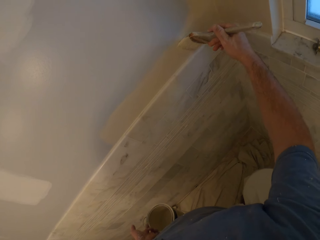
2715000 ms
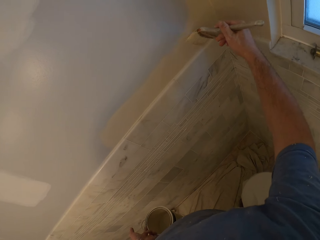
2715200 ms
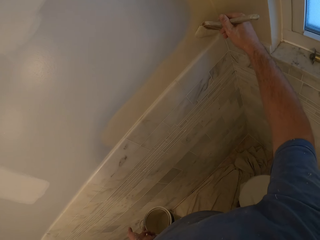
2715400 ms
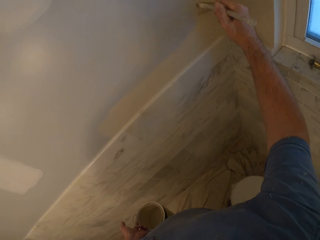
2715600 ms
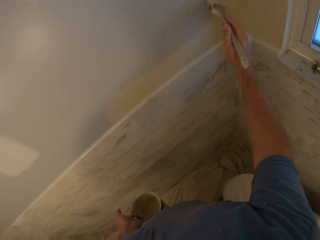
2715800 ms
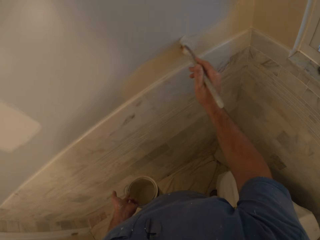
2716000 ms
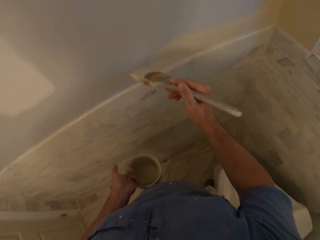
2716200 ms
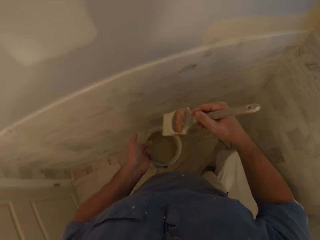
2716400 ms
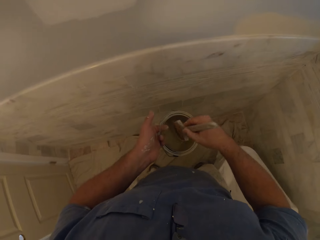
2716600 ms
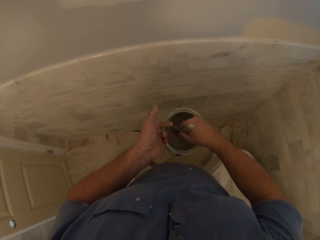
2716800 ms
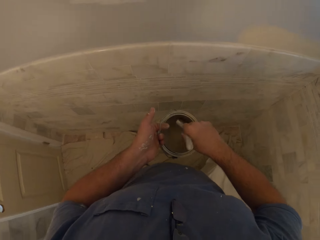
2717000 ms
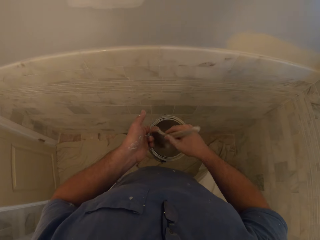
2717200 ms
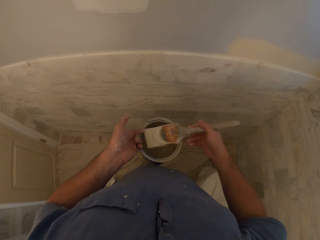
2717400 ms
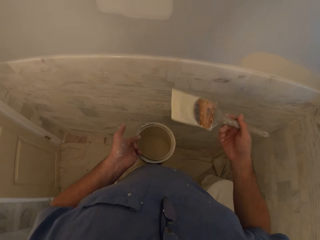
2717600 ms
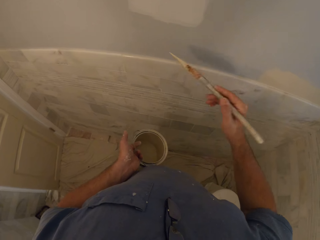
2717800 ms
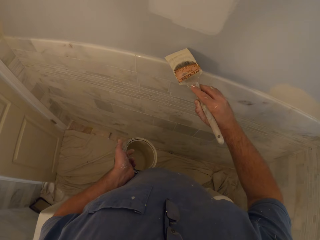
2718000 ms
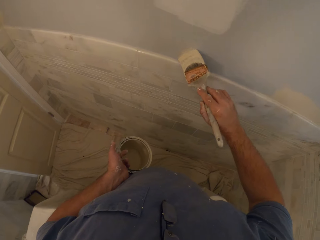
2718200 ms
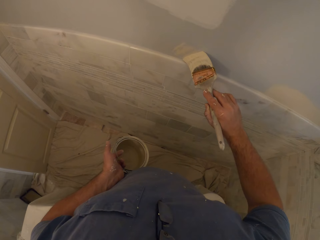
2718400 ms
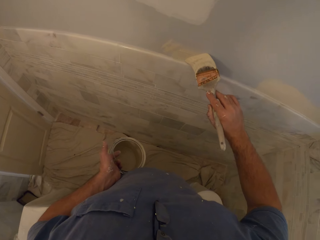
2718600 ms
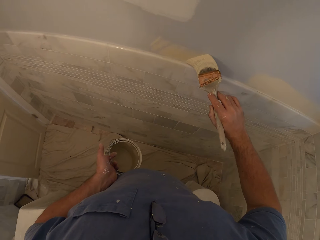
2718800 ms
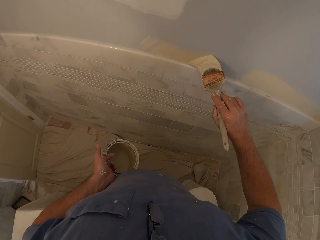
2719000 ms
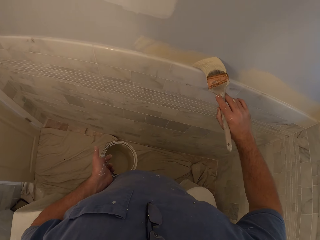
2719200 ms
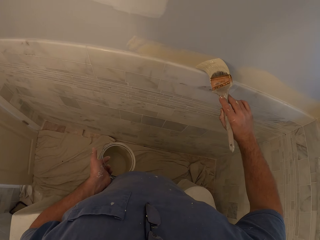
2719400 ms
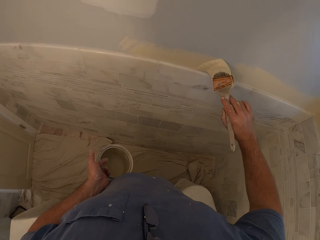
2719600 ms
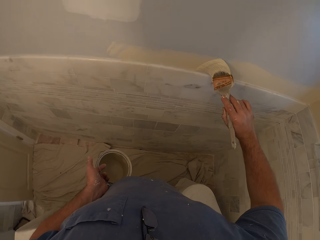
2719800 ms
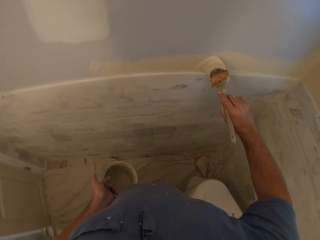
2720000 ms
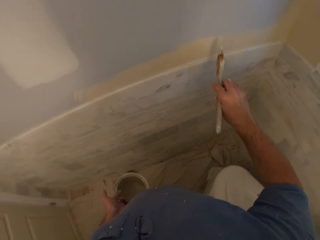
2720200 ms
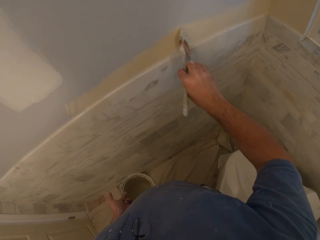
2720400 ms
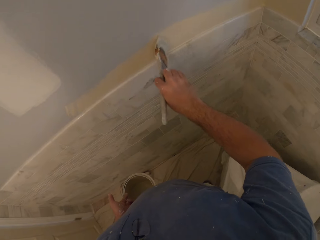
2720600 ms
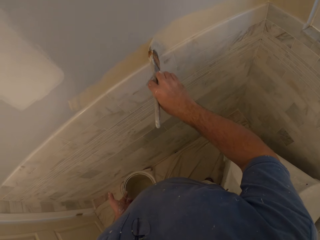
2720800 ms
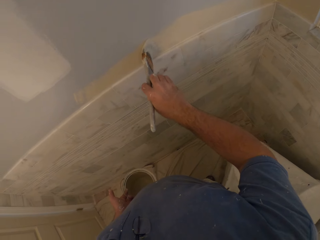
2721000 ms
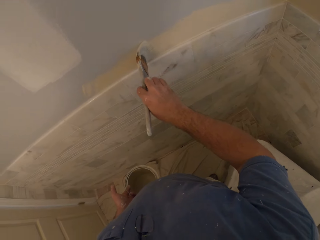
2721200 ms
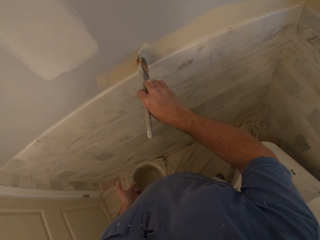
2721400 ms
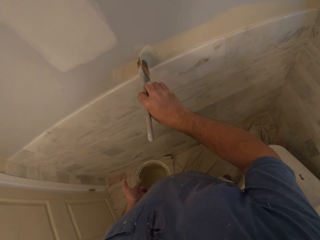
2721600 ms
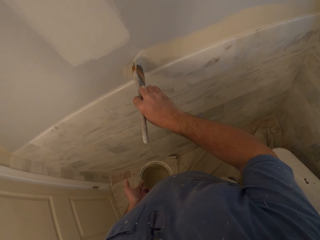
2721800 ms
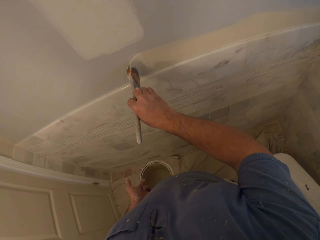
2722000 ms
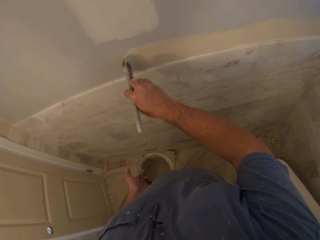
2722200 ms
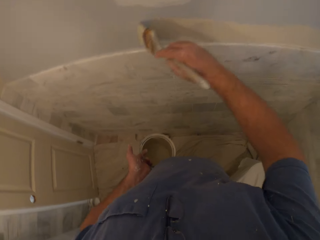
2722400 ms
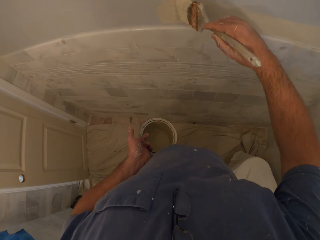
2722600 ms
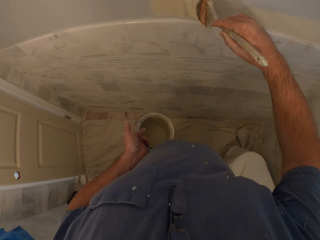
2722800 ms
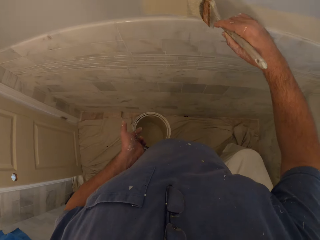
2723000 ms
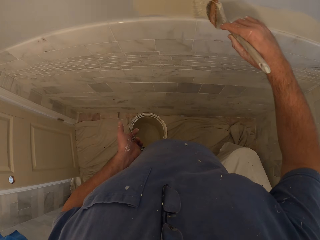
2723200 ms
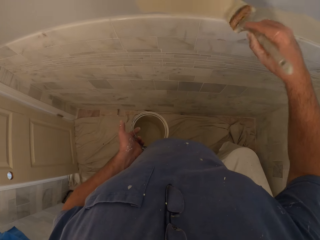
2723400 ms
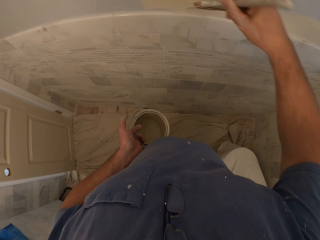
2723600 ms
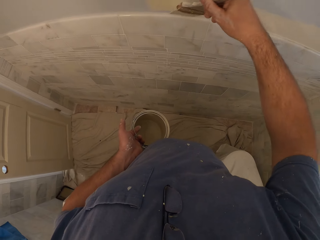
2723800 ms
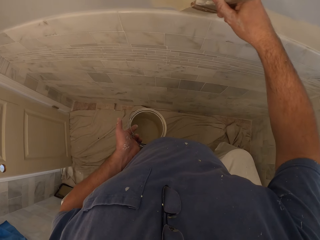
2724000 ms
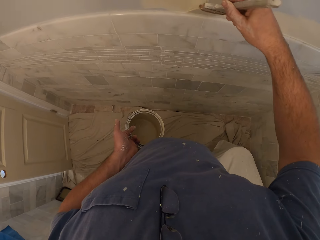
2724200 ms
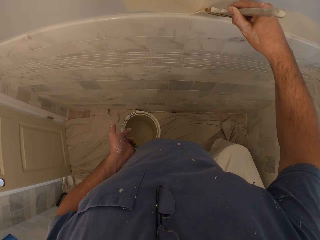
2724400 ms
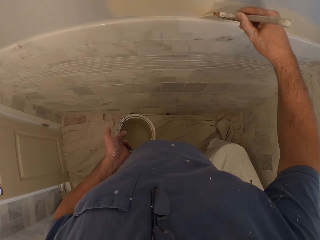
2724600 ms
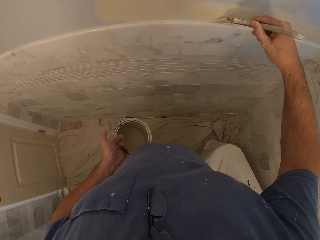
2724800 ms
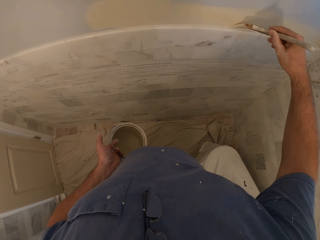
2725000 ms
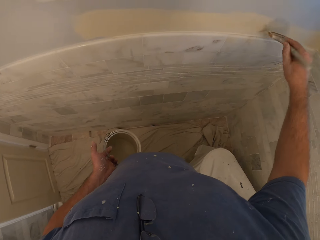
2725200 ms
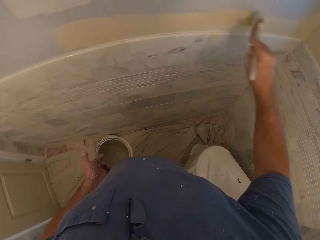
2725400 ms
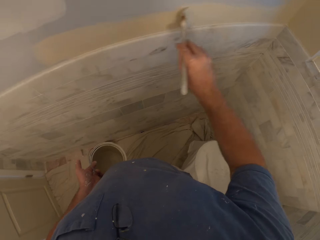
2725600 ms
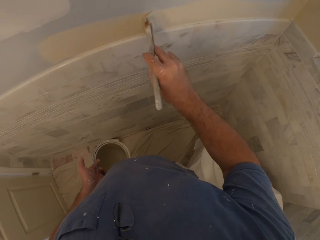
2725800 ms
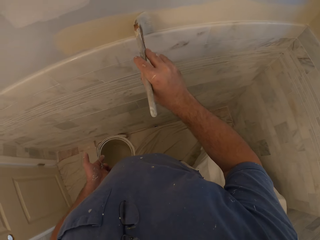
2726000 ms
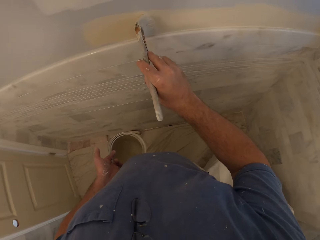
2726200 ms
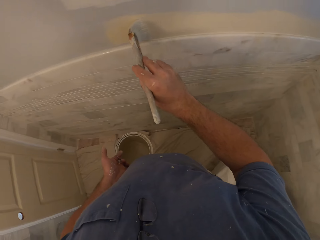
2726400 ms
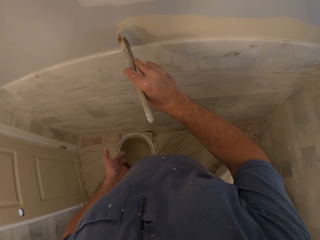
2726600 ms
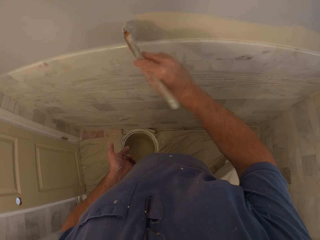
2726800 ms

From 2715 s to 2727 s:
The camera wearer removes the paint brush from the wall. They insert the paint brush into the paint container. They remove the paint brush from the paint container. They paint the wall with the paint brush.

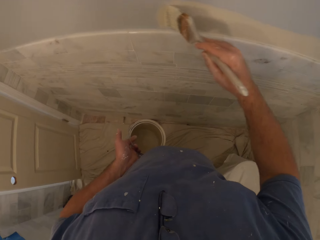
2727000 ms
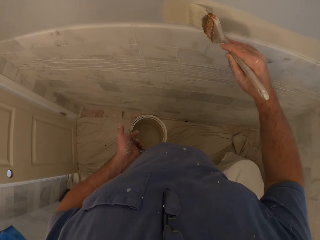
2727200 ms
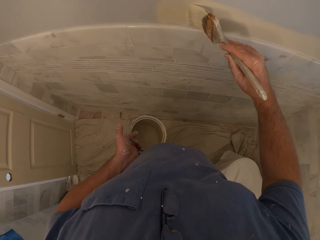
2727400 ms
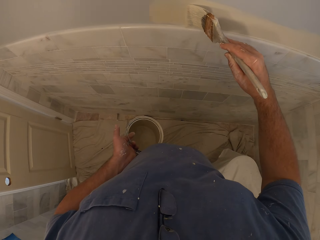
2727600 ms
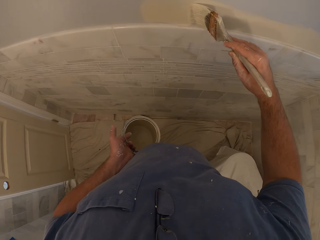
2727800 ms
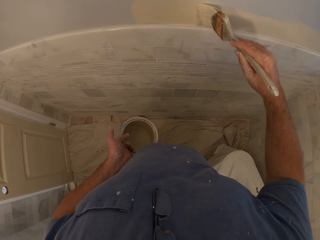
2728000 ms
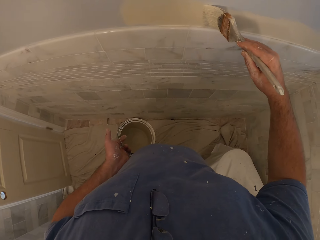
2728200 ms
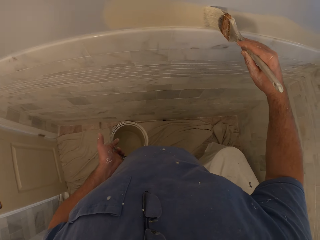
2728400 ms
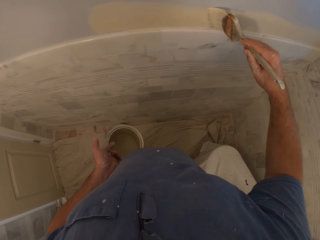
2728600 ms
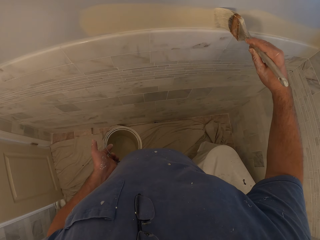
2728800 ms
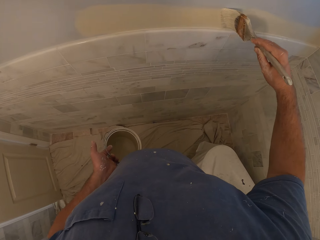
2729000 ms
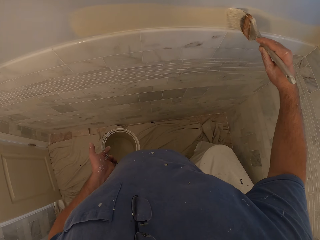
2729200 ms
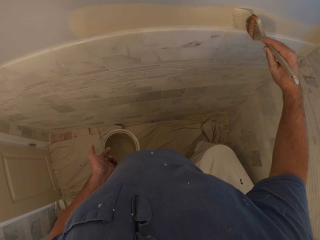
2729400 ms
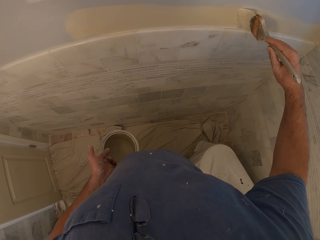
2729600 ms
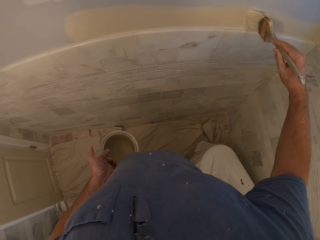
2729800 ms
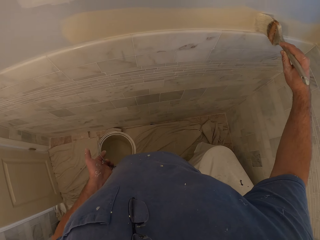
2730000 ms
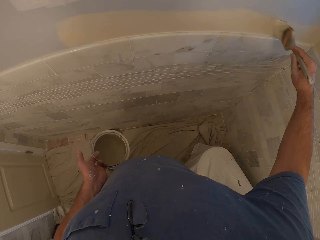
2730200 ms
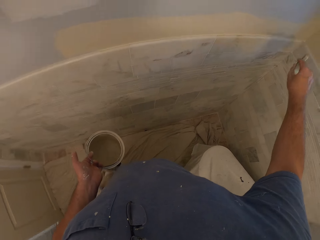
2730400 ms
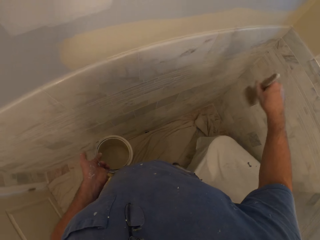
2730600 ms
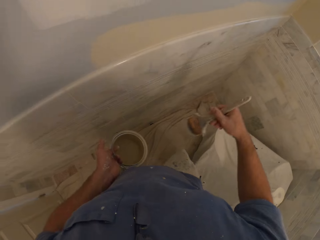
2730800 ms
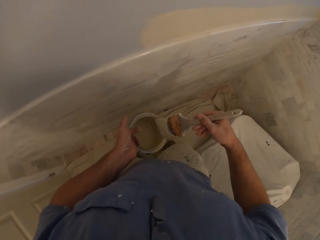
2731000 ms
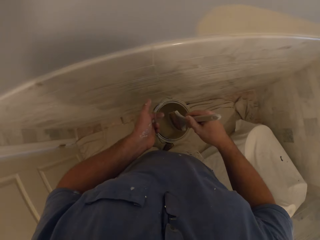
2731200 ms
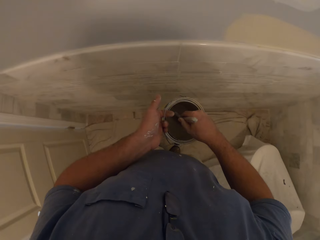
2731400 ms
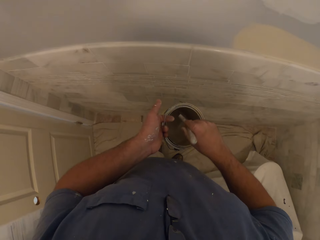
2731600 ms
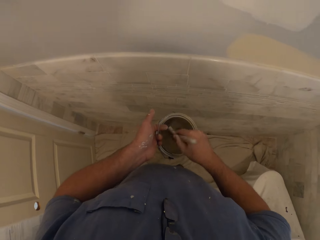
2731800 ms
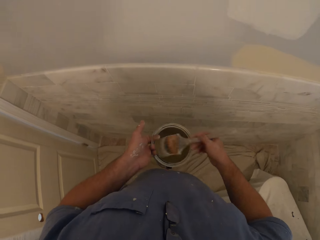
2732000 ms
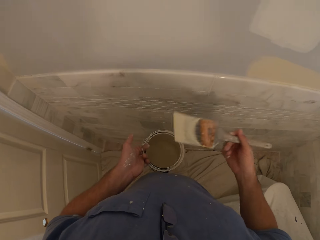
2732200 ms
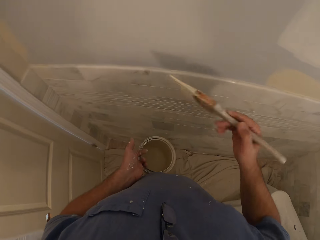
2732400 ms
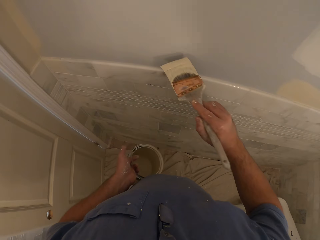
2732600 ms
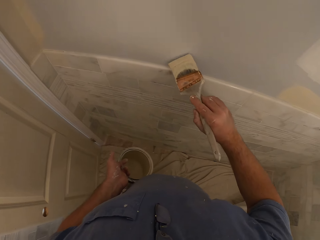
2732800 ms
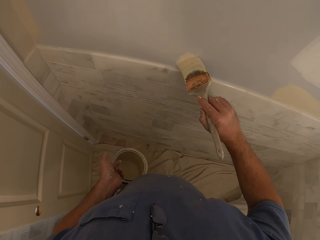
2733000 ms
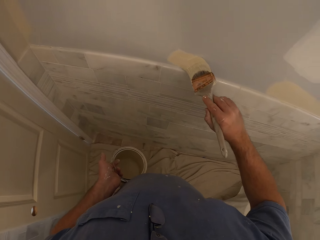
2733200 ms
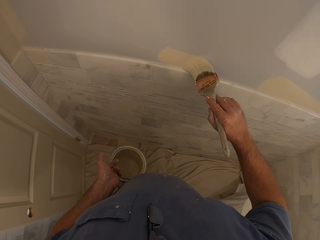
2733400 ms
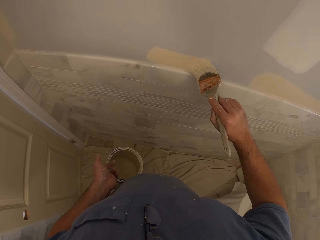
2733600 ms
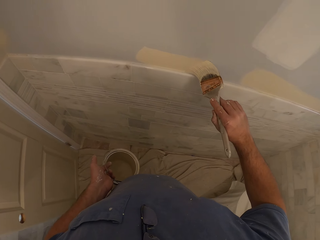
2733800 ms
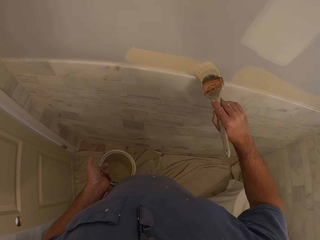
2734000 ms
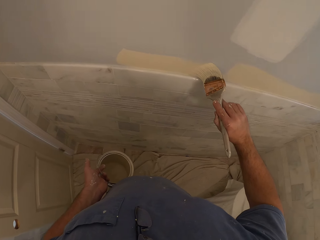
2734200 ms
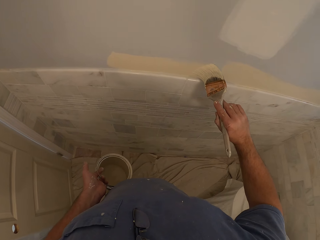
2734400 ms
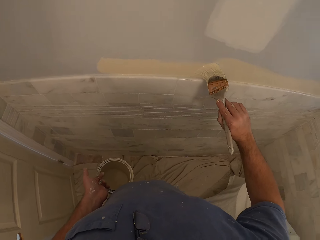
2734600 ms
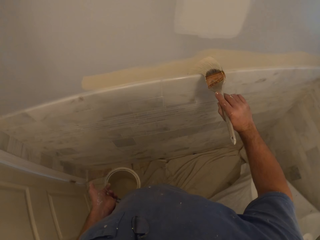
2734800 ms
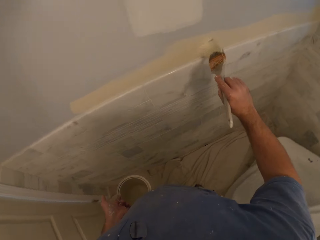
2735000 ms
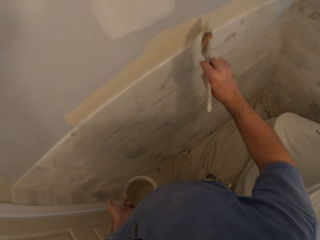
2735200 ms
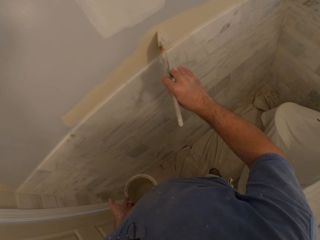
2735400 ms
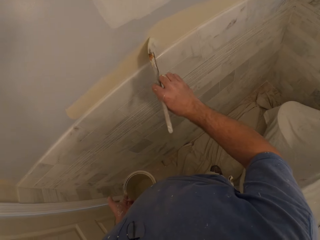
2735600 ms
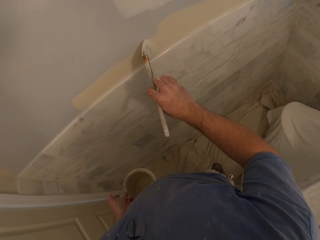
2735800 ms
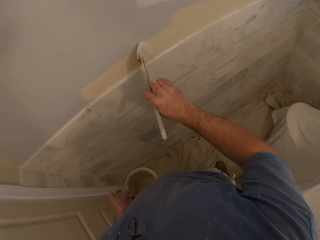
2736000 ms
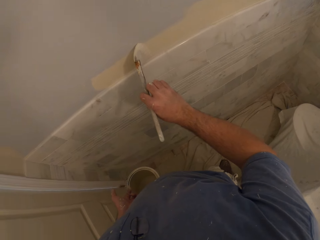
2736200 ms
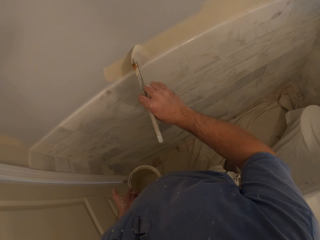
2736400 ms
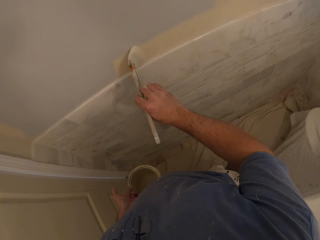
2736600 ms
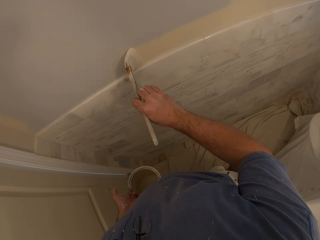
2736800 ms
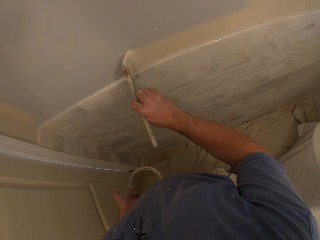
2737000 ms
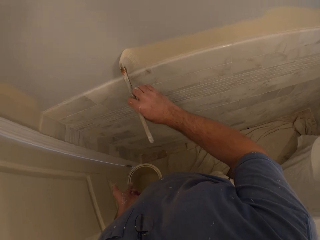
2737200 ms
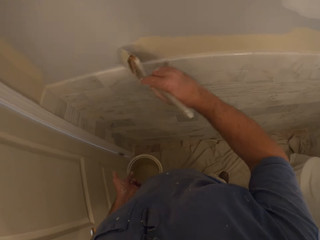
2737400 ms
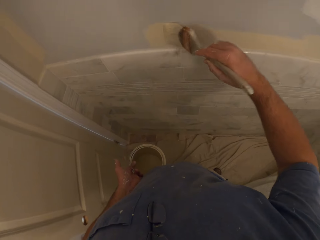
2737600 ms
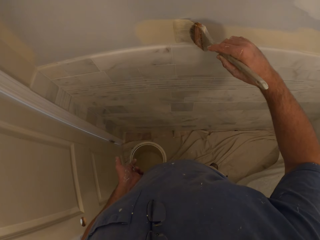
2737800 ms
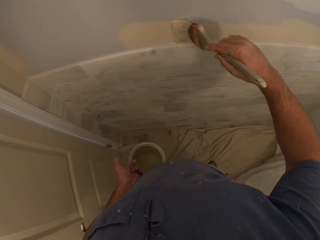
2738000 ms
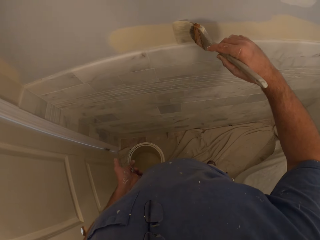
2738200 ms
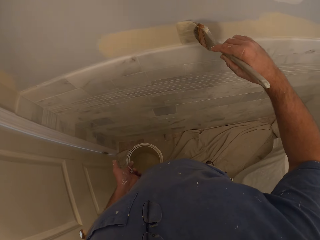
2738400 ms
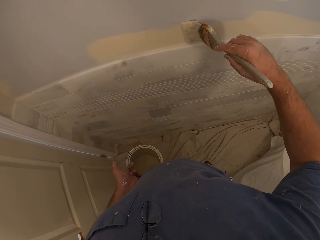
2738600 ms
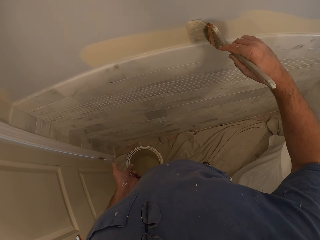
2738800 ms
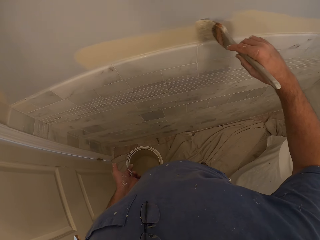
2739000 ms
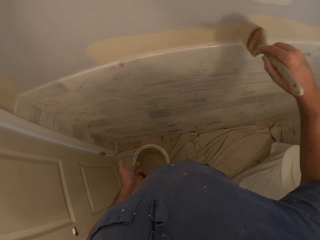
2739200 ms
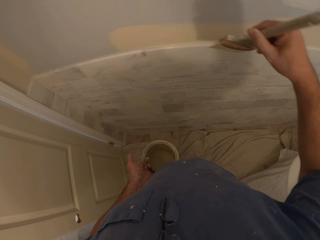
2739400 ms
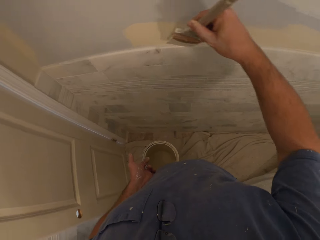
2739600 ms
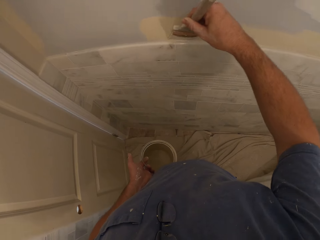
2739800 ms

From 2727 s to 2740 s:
The camera wearer removes the paint brush from the wall. They insert the paint brush into the paint container. They remove the paint brush from the paint container. They paint the wall with the paint brush.
